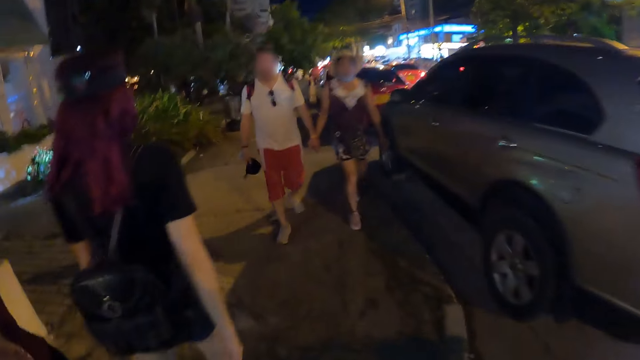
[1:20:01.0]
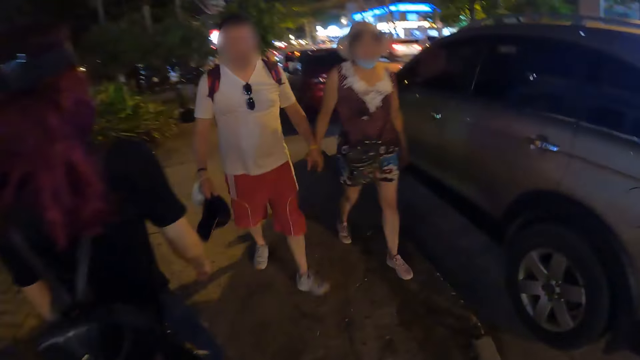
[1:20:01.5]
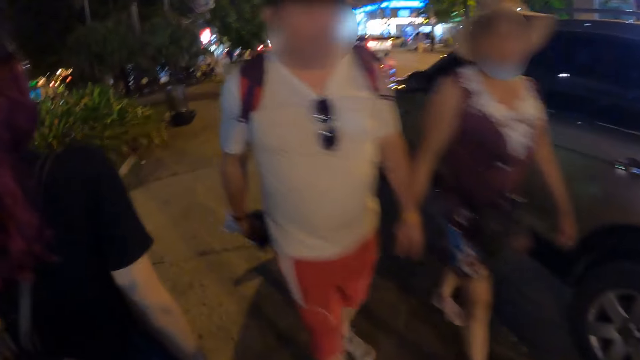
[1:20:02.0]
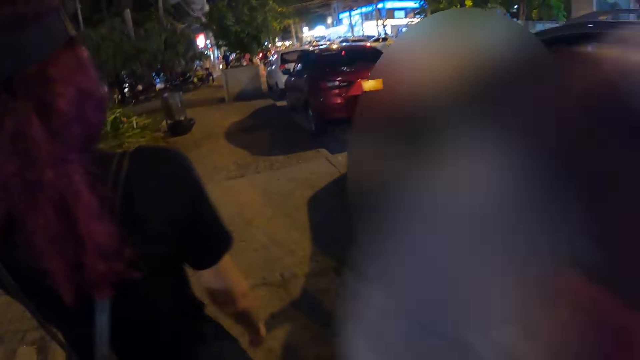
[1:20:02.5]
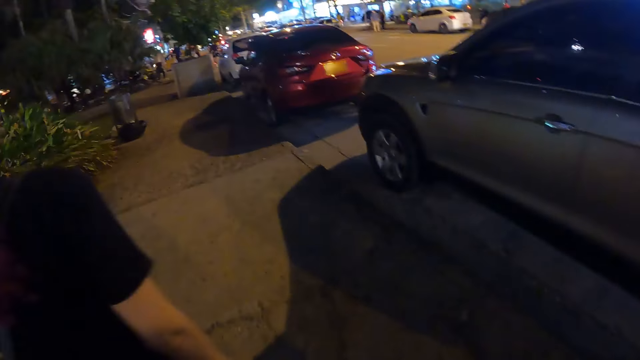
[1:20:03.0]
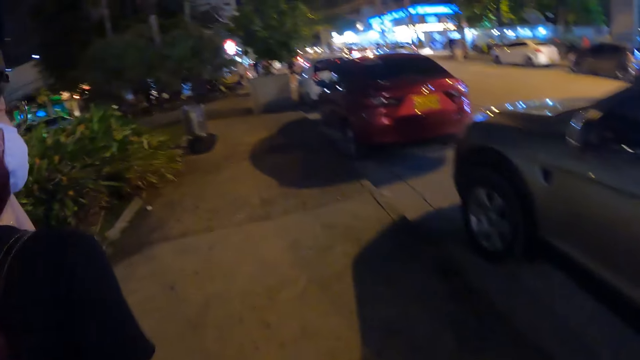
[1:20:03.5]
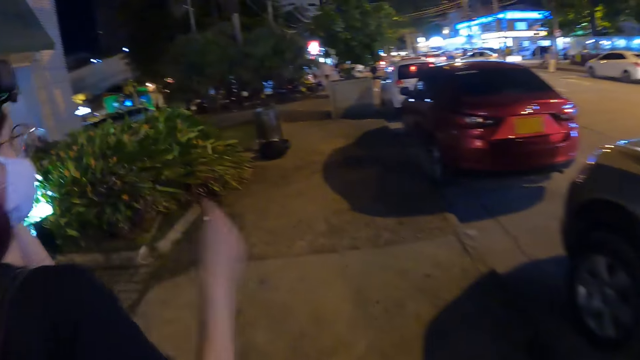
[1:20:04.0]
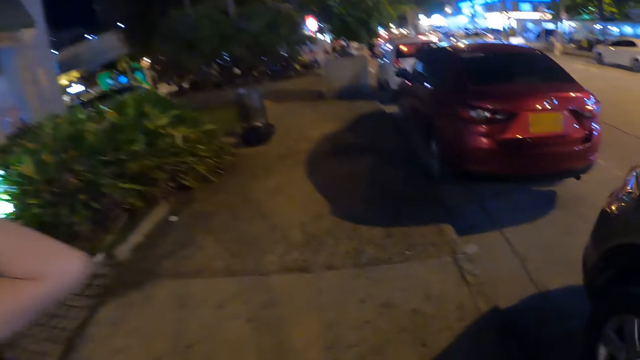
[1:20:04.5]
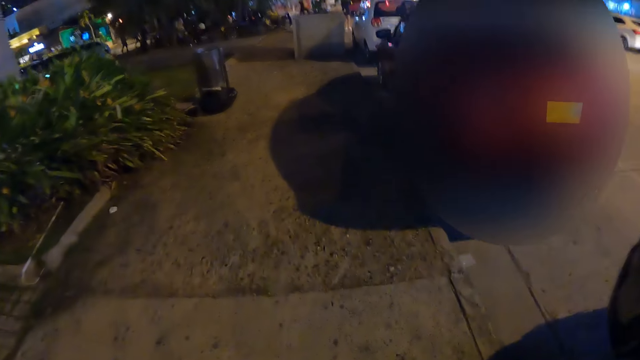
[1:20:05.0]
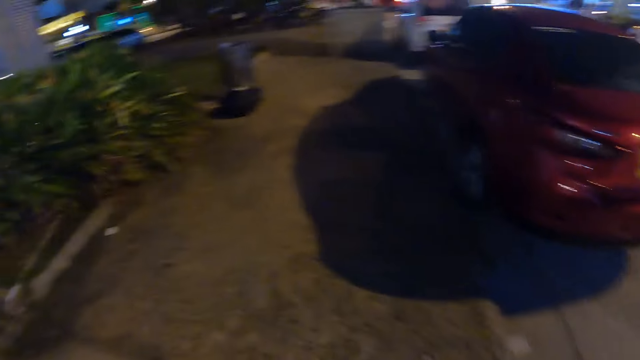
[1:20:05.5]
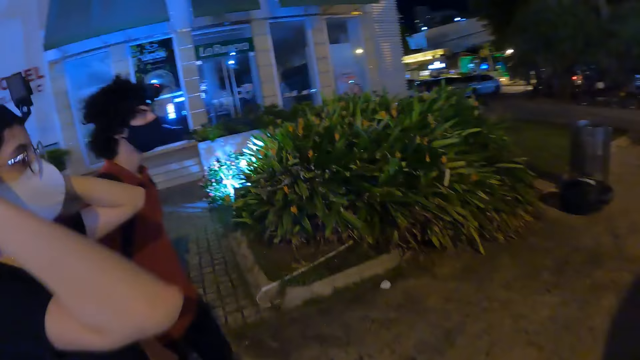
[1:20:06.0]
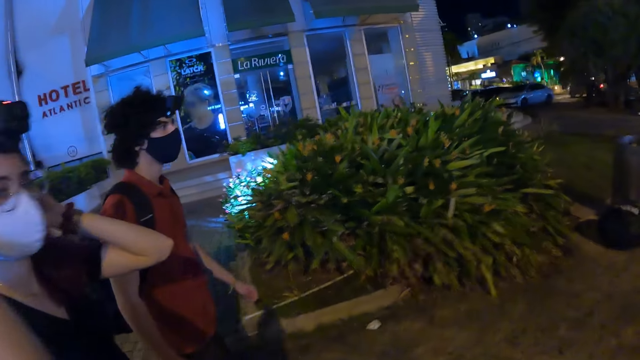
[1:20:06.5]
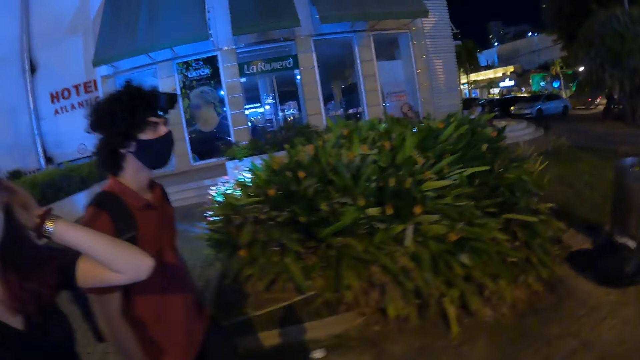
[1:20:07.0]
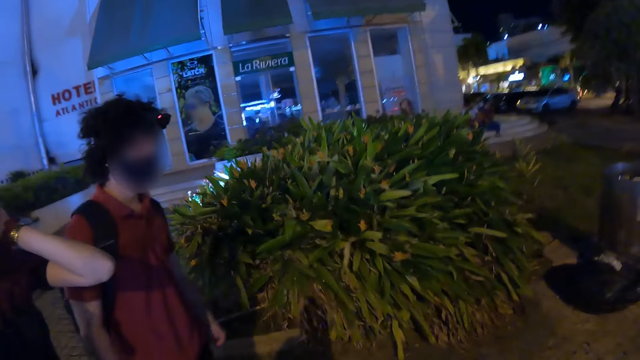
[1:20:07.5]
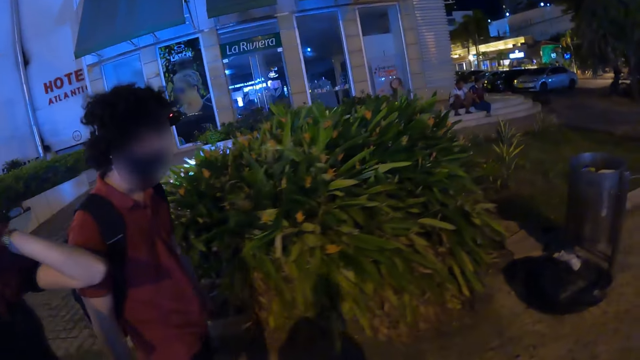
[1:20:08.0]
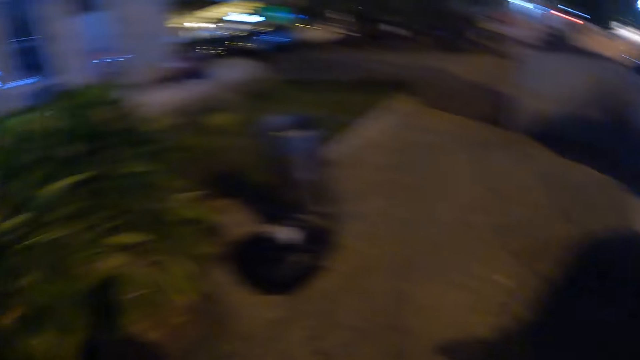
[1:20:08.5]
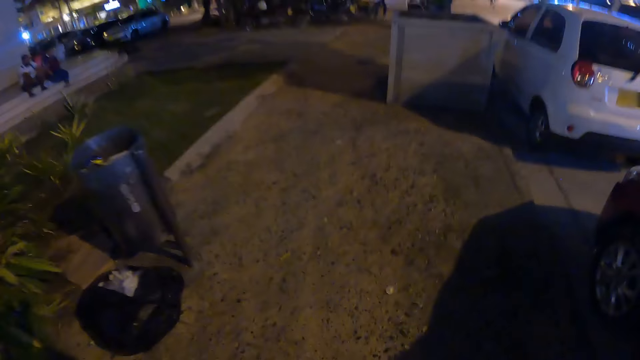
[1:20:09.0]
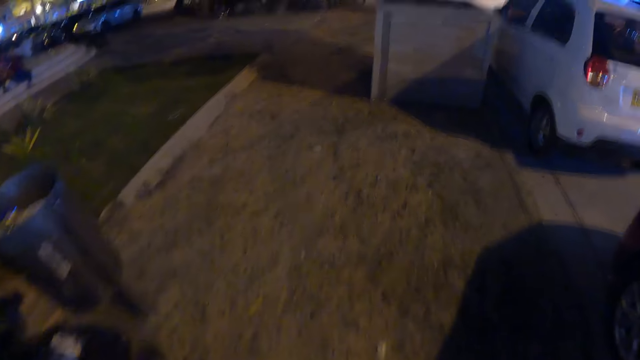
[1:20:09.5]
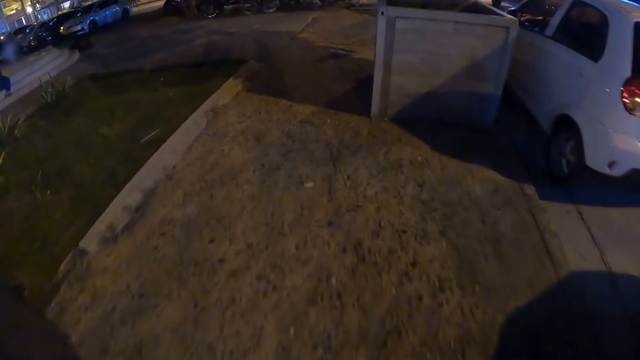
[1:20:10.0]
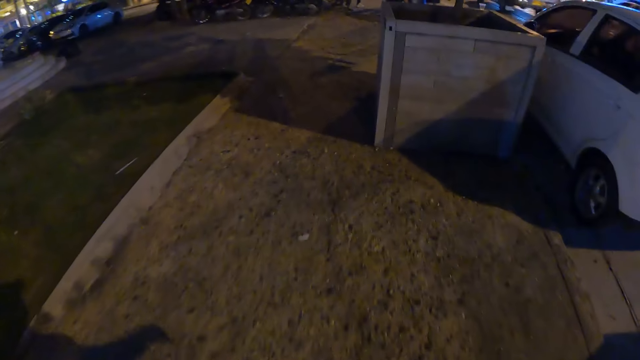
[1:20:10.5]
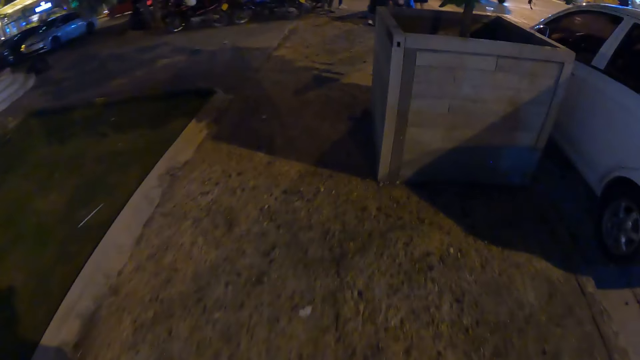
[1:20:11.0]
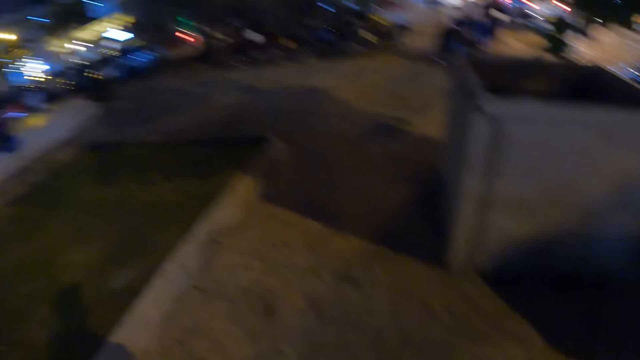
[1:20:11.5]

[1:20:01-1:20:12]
The camera wearer walks past a group of people. They walk past the man and the woman. The woman adjusts her hair with her hands.

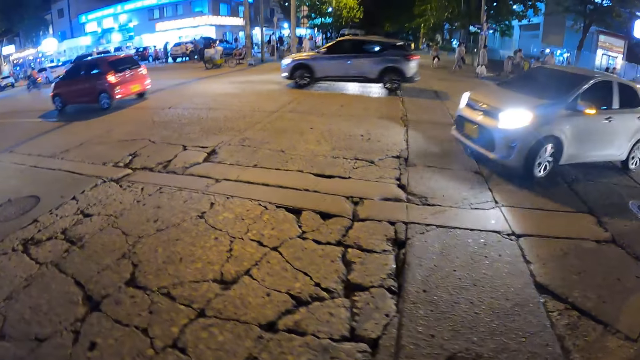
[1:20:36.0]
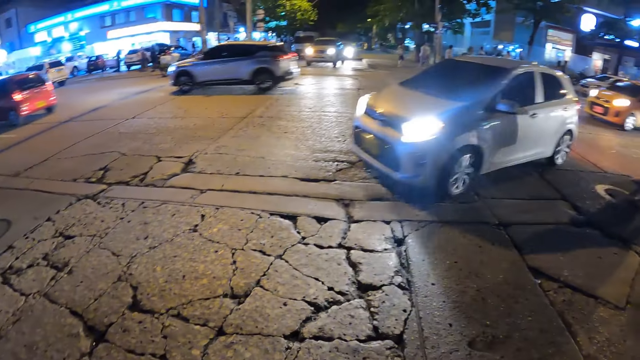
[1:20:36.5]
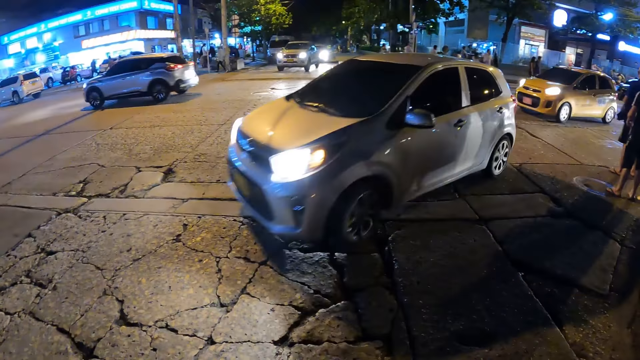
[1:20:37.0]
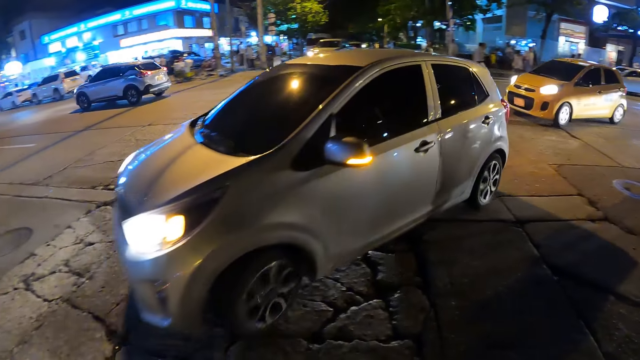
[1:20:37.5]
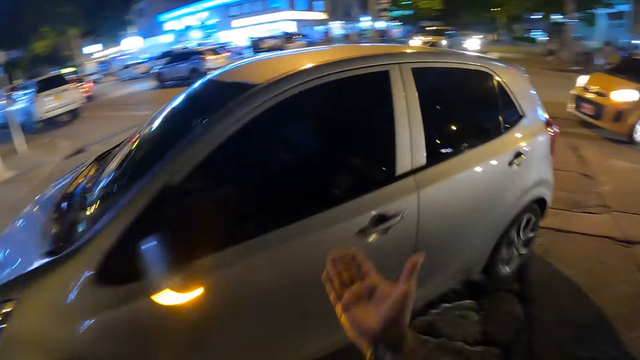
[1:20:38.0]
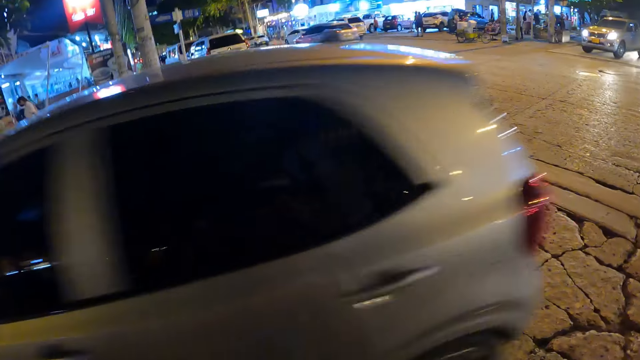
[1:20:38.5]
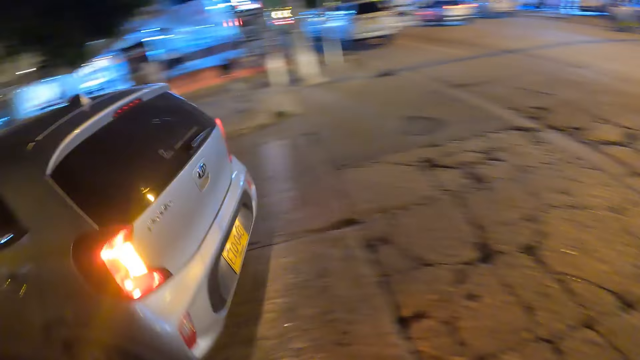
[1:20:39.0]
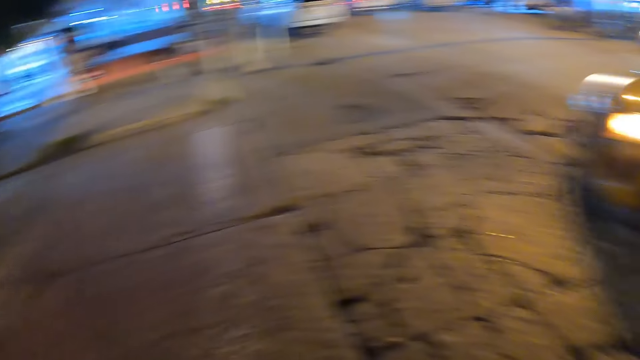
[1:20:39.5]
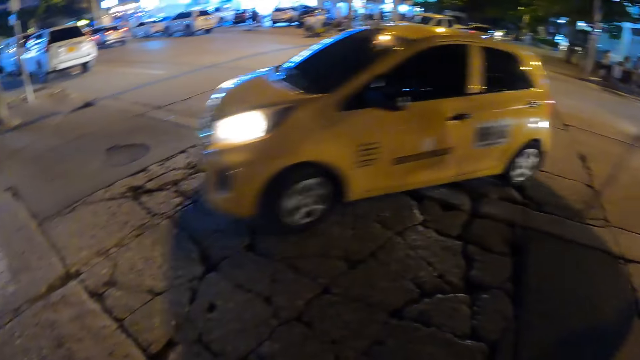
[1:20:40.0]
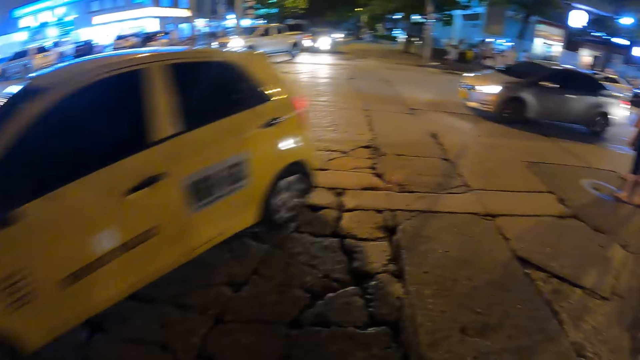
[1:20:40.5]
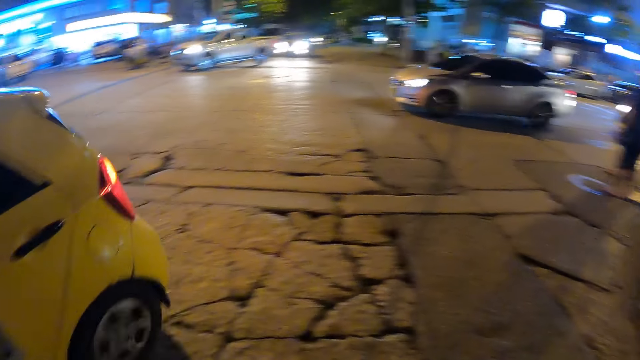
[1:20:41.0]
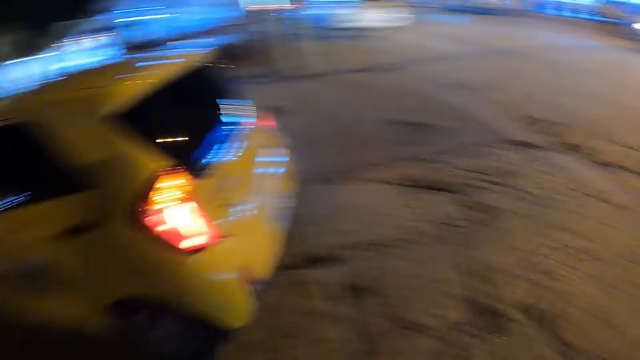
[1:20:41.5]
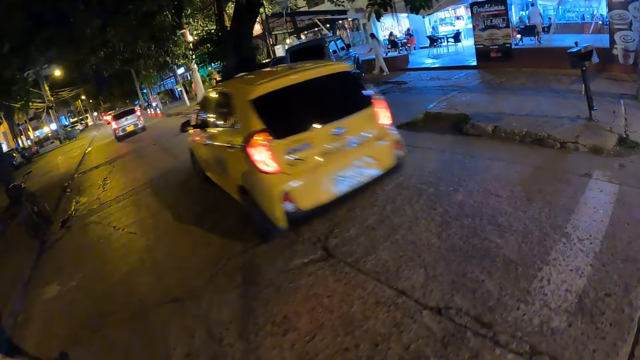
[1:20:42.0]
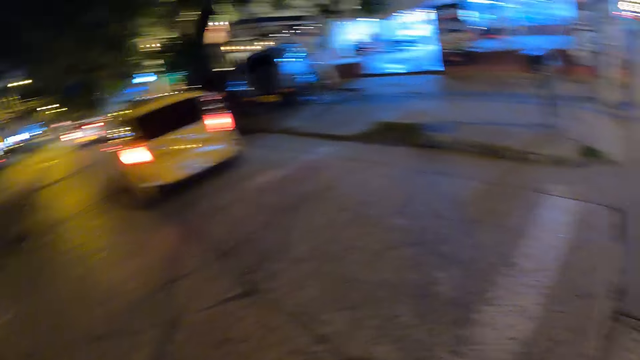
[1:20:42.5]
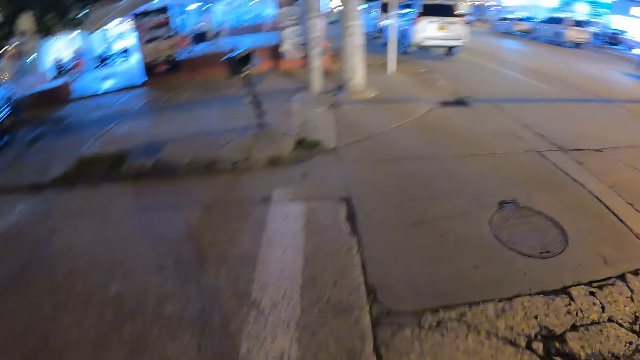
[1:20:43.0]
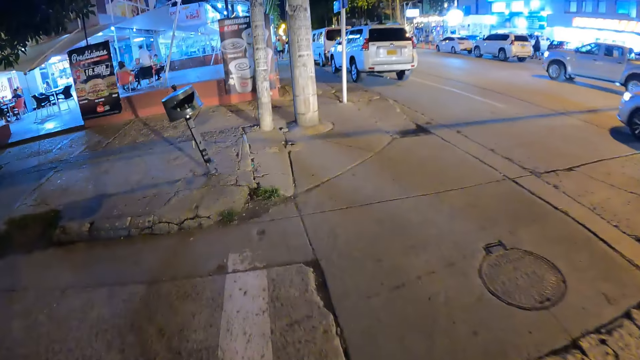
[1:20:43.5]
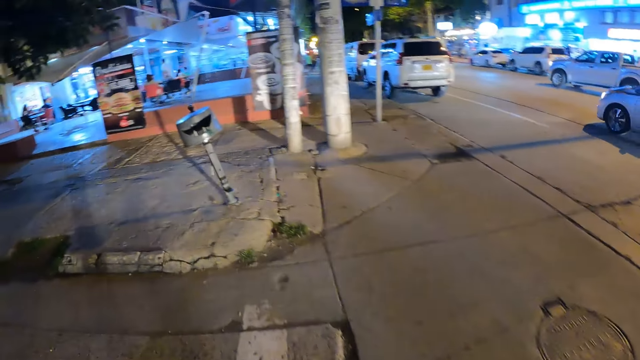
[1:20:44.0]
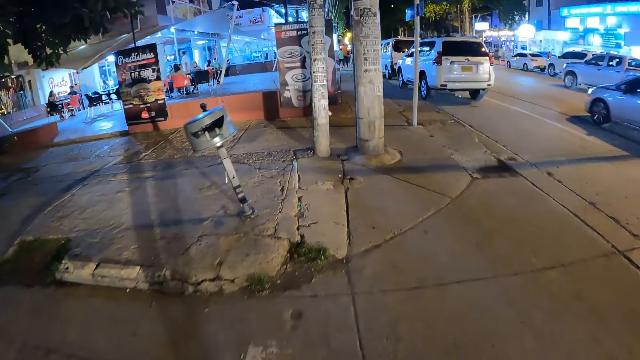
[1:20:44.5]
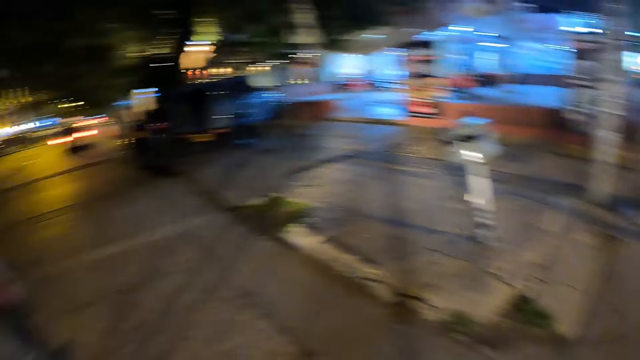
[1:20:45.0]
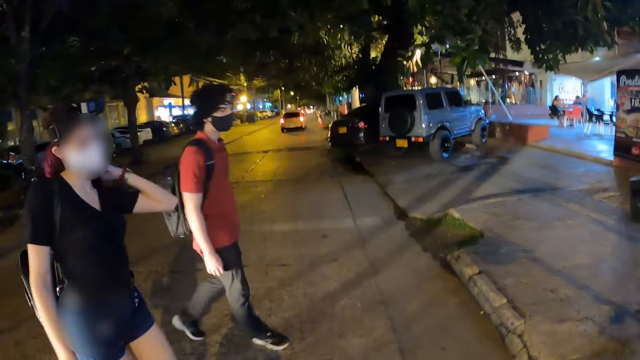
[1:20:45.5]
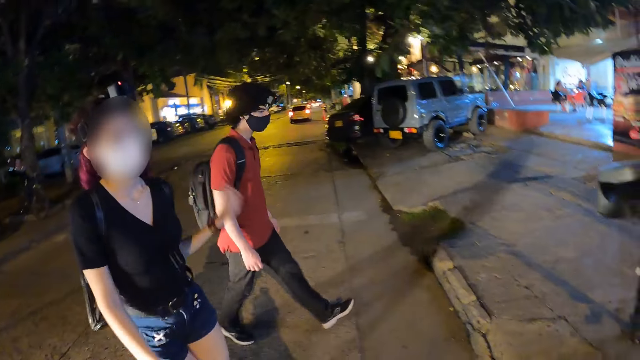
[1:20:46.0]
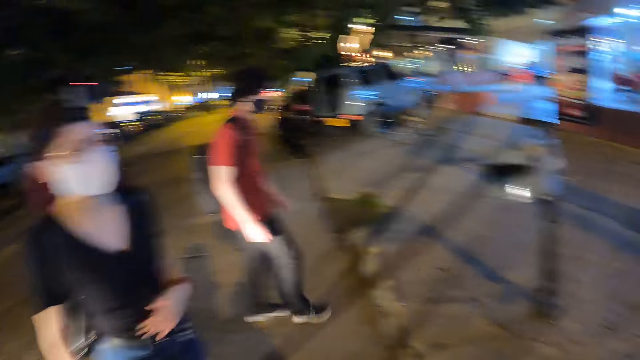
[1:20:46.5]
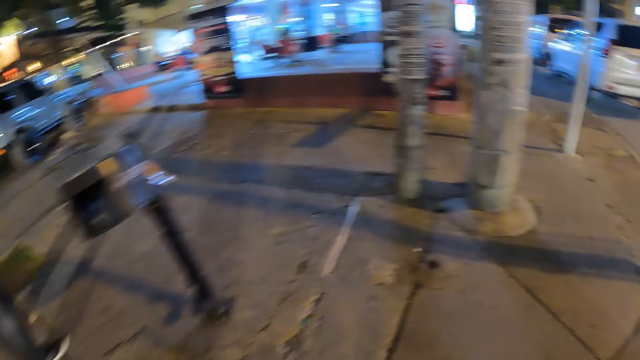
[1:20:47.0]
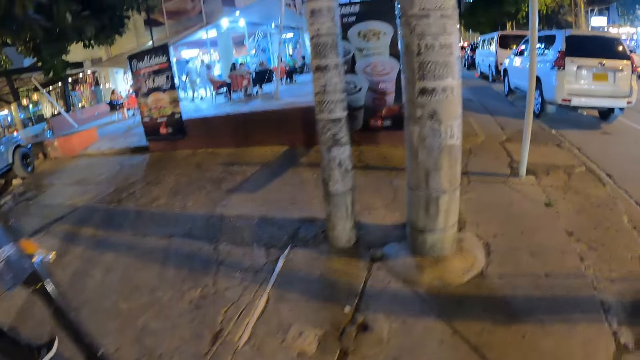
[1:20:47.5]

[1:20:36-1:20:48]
A silver car drives past the camera wearer. A yellow car drives past the camera wearer. The camera wearer crosses a crosswalk with the man, the woman, another woman and a third woman.
